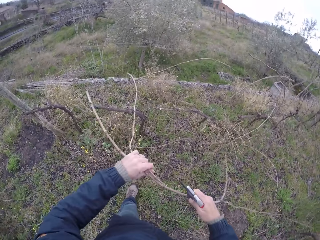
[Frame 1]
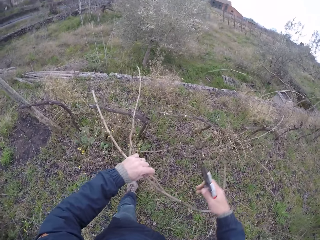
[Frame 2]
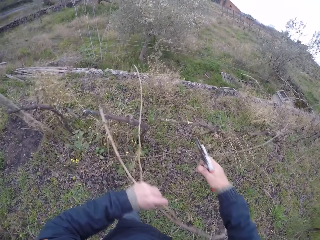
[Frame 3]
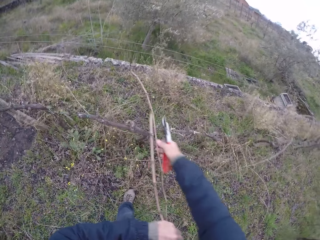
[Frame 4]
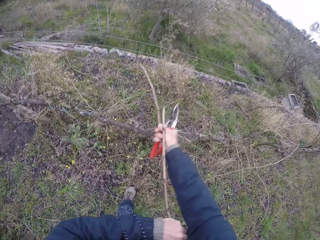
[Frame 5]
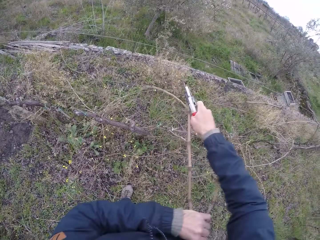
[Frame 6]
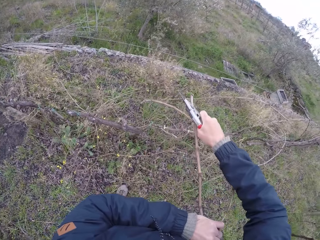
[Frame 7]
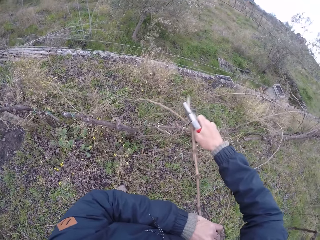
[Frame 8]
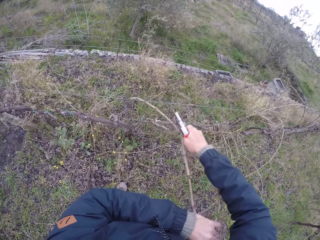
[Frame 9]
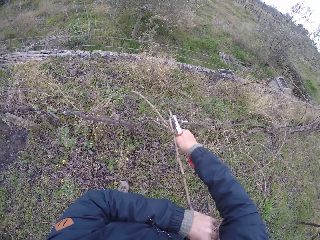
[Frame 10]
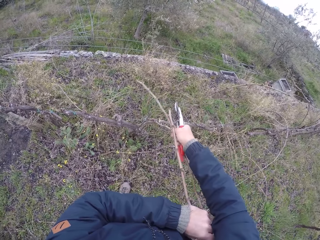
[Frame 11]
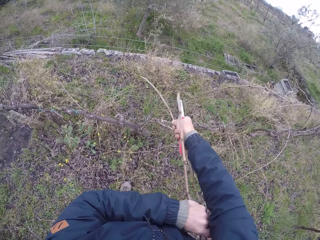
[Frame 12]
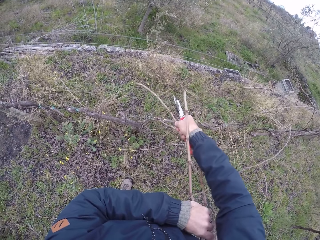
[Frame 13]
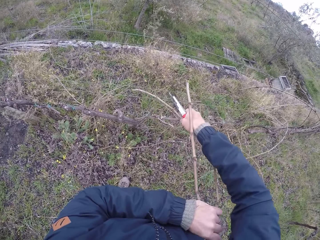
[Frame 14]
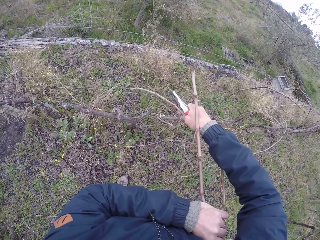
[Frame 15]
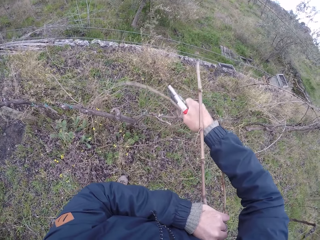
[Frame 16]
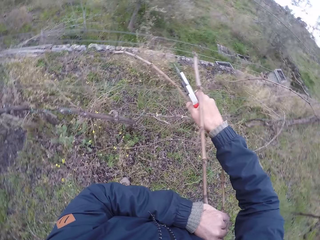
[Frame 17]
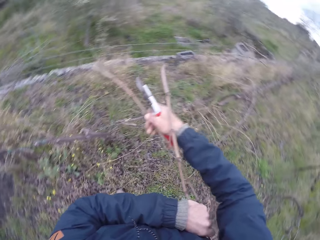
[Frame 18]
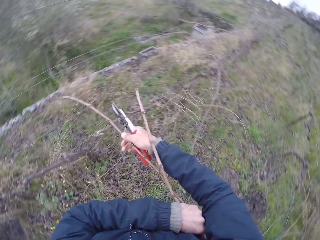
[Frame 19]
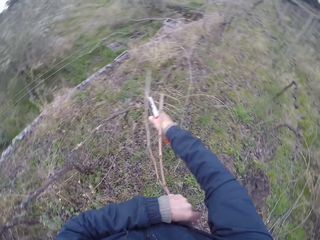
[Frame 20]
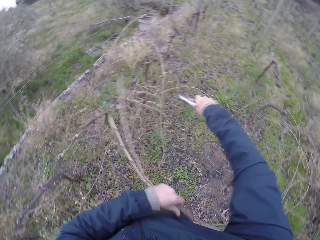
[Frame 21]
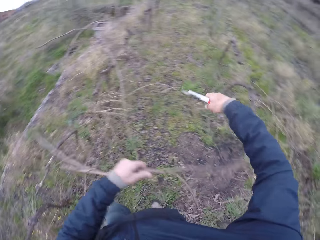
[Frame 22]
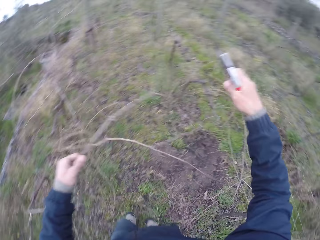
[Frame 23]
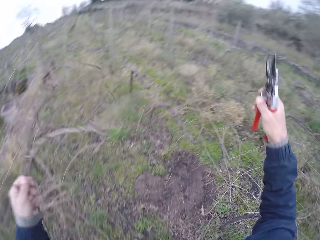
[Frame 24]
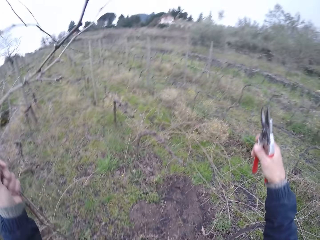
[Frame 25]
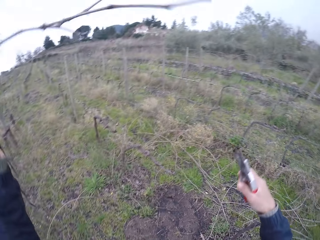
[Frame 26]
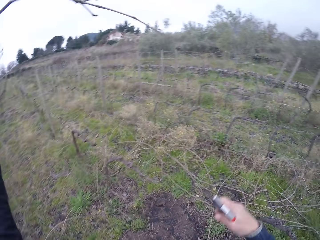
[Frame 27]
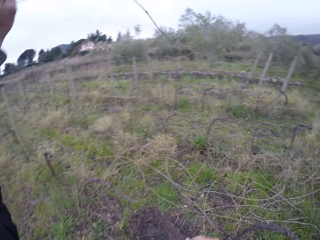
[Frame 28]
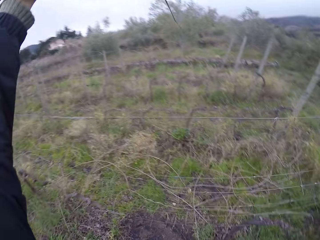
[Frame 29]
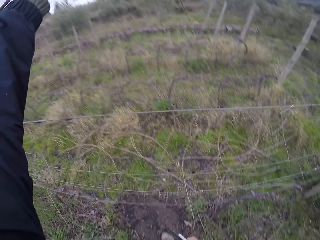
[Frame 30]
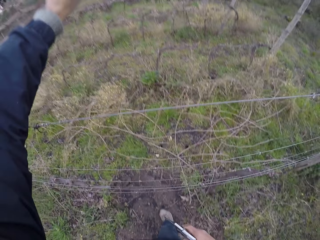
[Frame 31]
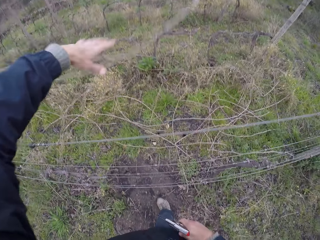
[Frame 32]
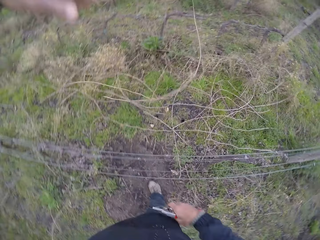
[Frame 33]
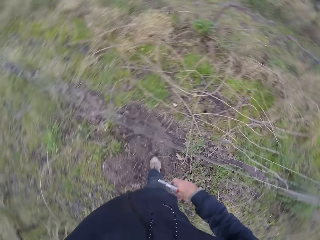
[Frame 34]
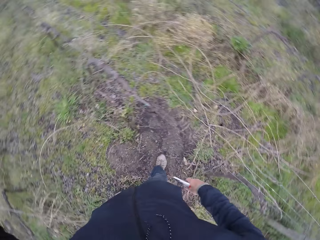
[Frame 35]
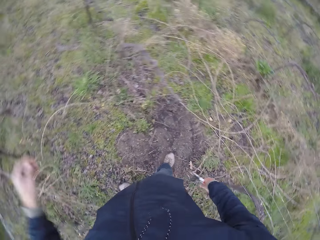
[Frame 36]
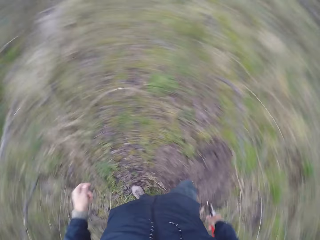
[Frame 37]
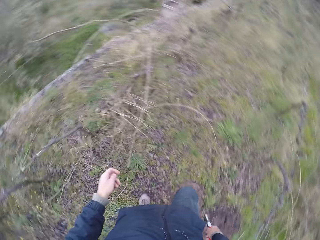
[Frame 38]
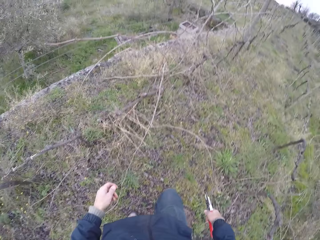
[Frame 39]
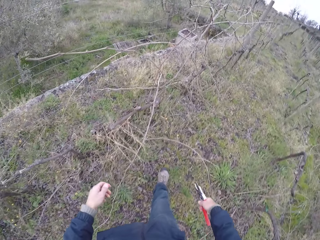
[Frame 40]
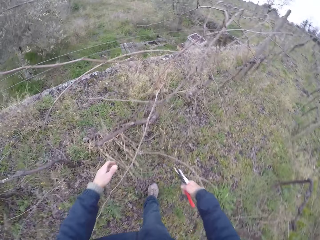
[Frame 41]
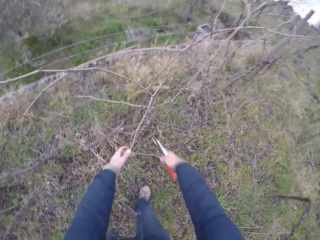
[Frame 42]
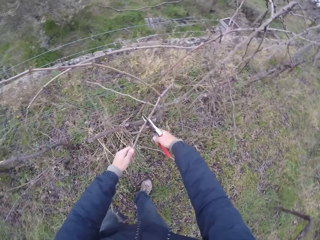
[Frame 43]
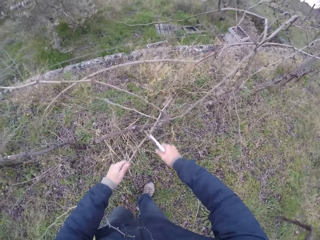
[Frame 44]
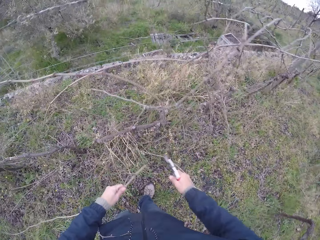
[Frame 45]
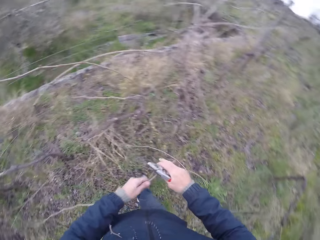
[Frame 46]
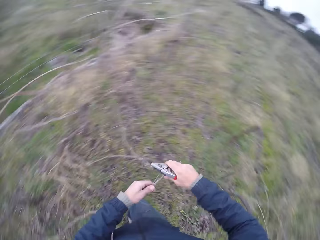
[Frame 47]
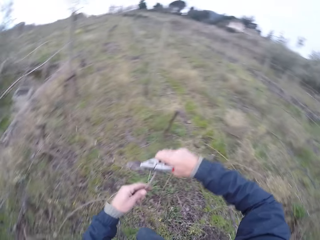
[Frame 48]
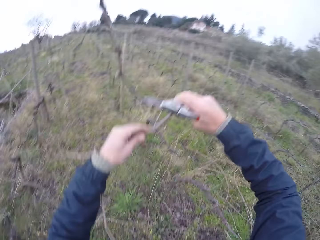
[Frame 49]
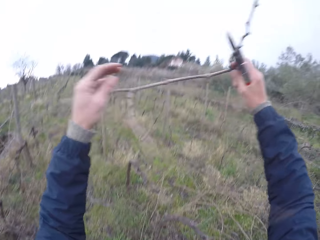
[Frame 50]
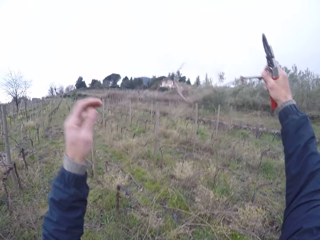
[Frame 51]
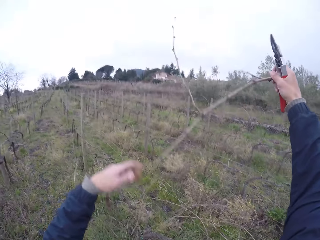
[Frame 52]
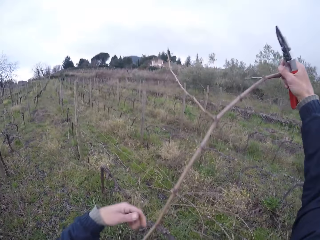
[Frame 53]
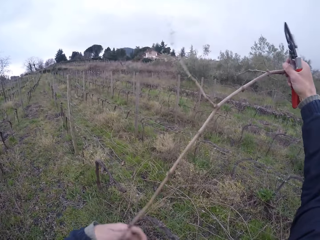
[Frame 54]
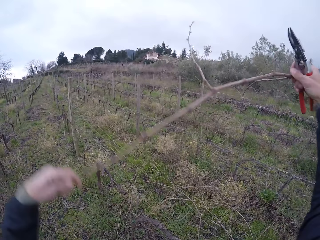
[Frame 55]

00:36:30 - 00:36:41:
The camera wearer throws the dry stems over the barbed wire fence with his left hand. He walks. He holds a dry stem on the barbed wire fence with his left hand. He cuts the dry stem in his left hand with a pruner in his right hand. He holds the dry stem with both hands.

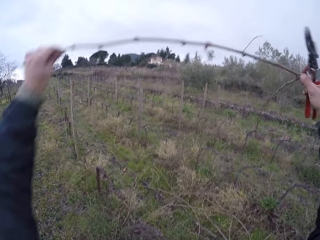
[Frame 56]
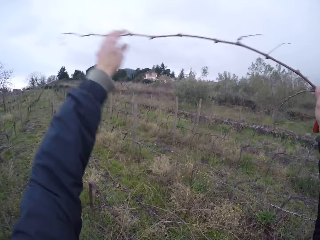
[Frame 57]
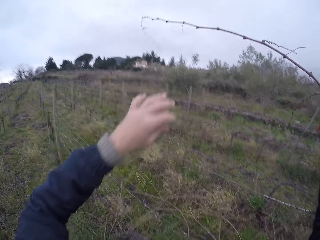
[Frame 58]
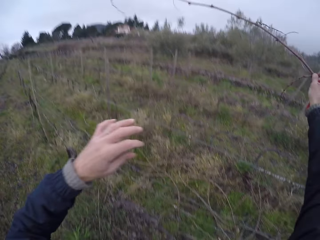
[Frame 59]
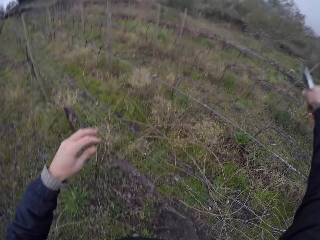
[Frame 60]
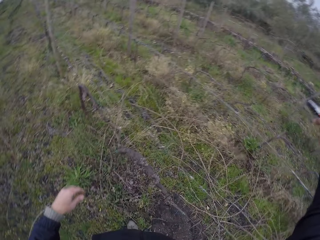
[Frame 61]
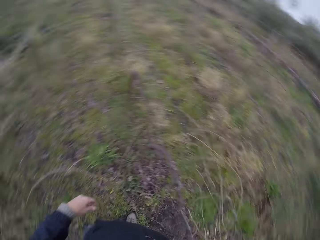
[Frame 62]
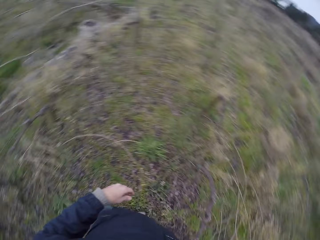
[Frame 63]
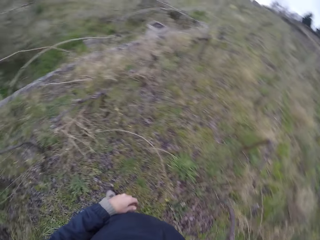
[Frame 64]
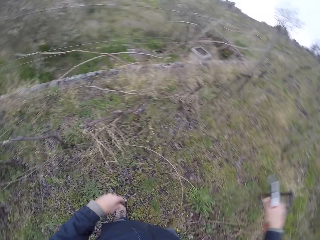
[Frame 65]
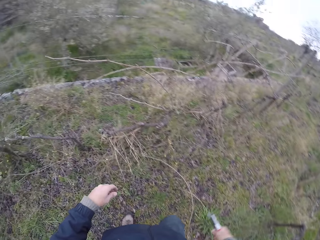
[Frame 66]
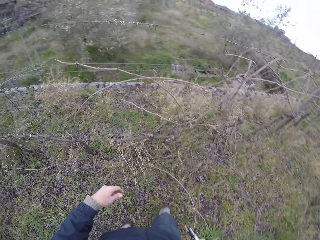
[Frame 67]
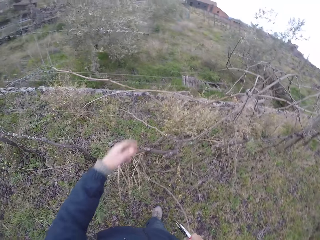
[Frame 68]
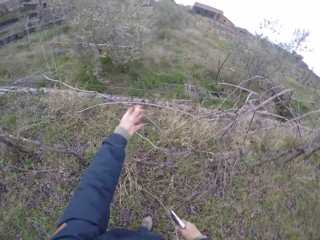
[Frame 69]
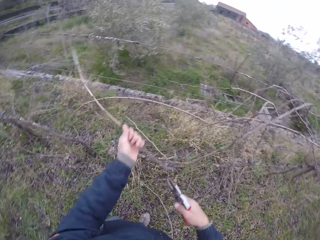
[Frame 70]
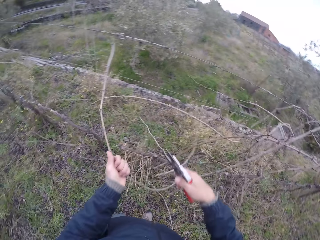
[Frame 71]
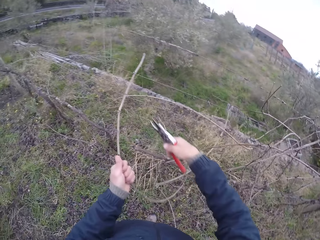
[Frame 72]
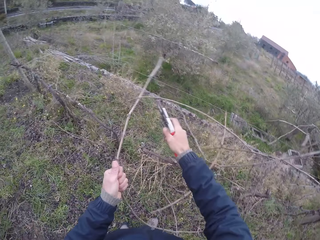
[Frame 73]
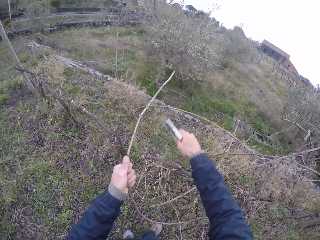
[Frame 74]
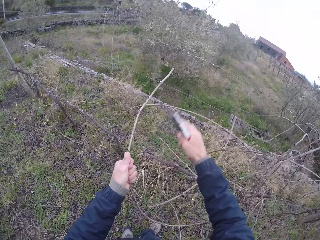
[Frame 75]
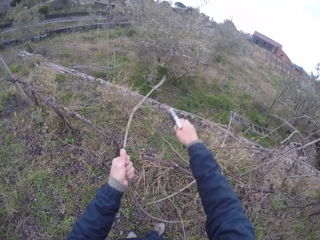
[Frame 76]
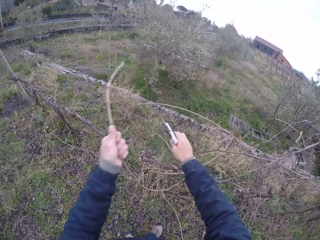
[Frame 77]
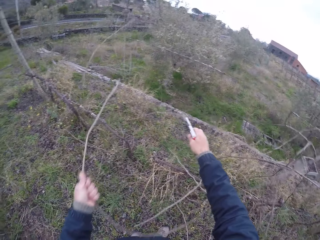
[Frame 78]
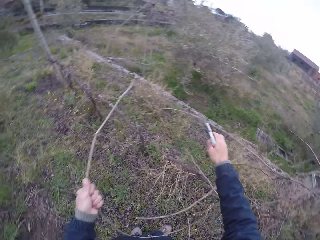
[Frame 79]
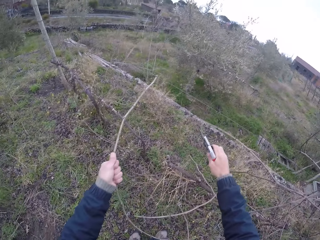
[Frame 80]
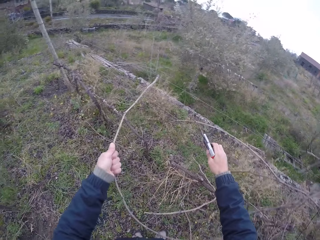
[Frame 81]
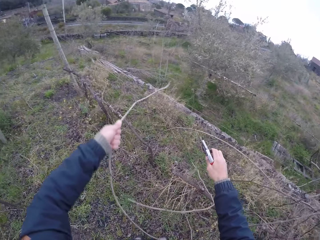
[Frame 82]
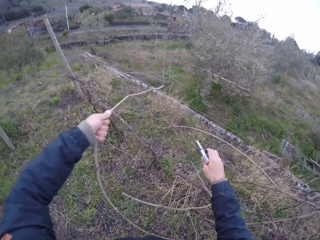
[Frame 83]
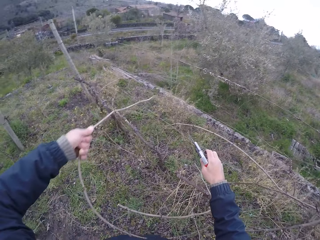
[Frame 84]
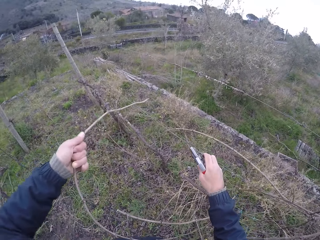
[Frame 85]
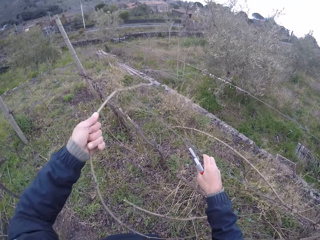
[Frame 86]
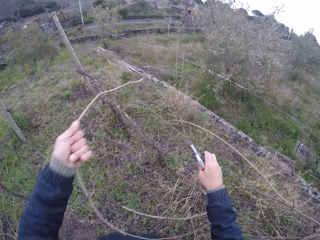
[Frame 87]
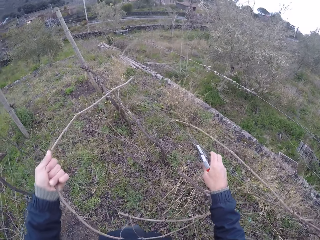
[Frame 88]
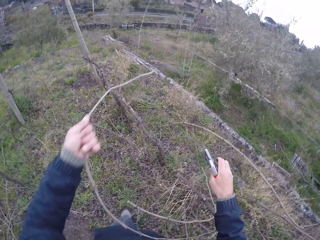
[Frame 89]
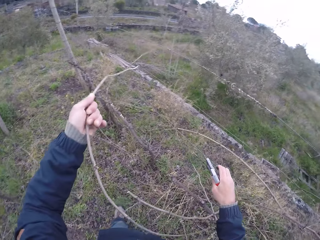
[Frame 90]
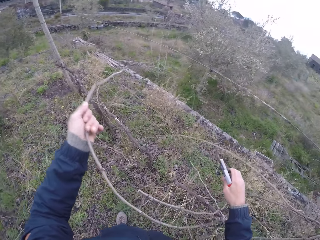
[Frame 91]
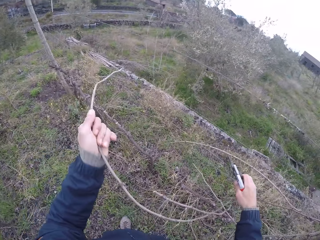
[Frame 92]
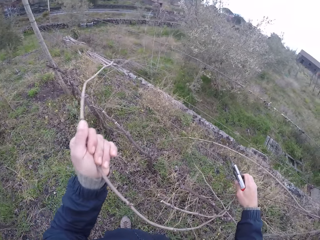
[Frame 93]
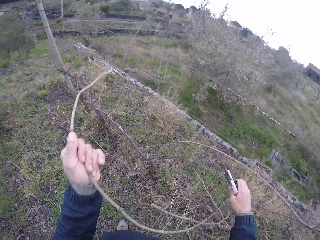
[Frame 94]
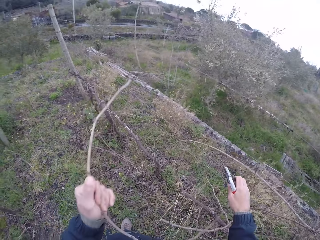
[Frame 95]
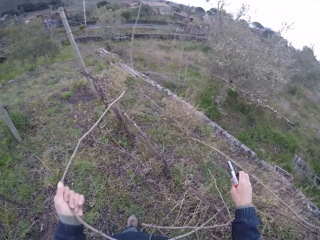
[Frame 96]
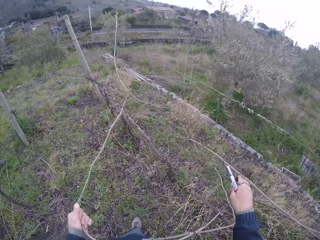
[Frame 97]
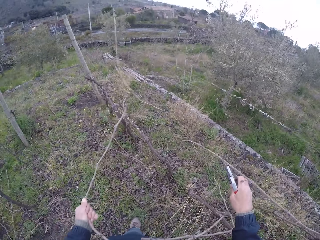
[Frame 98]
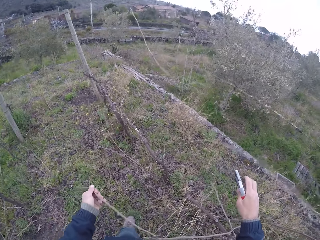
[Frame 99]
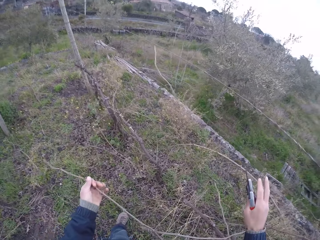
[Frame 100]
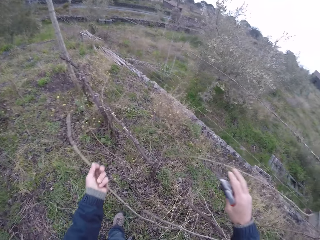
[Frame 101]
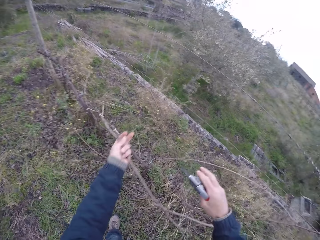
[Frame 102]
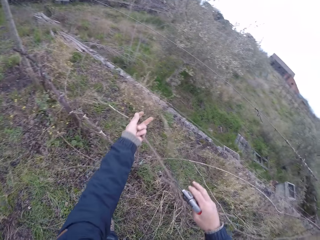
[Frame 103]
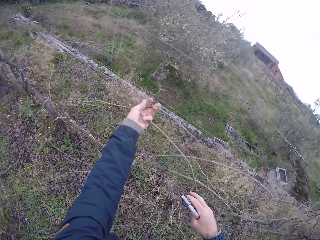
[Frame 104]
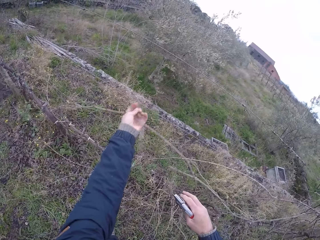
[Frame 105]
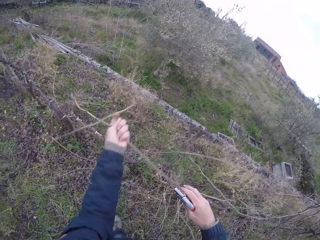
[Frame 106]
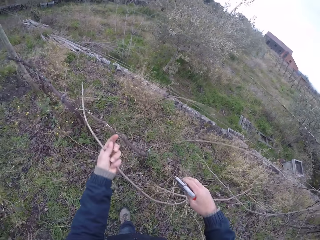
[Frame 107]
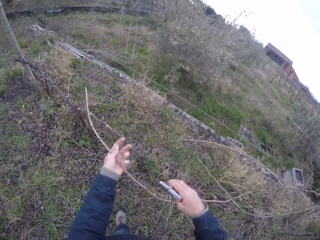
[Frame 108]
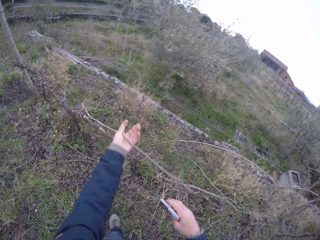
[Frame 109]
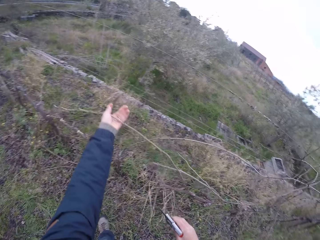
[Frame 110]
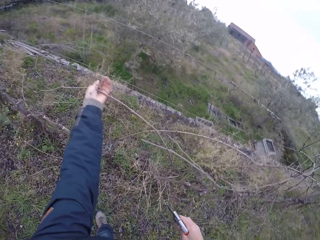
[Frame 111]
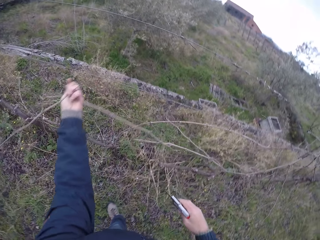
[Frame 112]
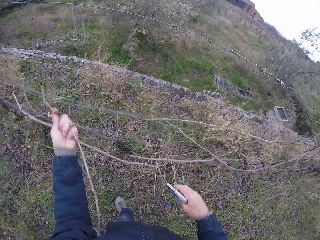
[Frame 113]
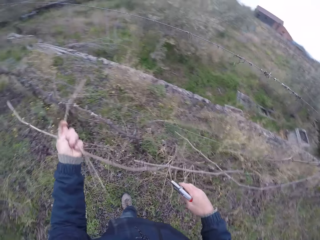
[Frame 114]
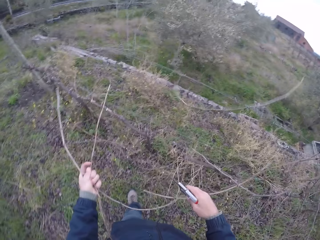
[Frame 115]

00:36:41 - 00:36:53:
The camera wearer throws the dry stem over the barbed wire fence with his right hand. He walks. He drags a dry stem from the barbed wire fence with his left hand. He shifts a dry stem on the barbed wire fence with his right hand. He pulls a barbed wire on the barbed wire fence with his right hand. He drags a dry stem from the barbed wire fence with his left hand.
